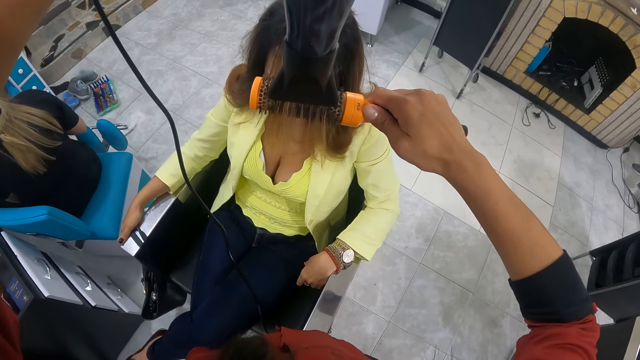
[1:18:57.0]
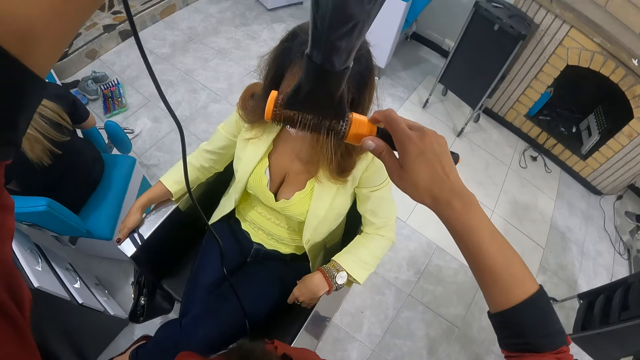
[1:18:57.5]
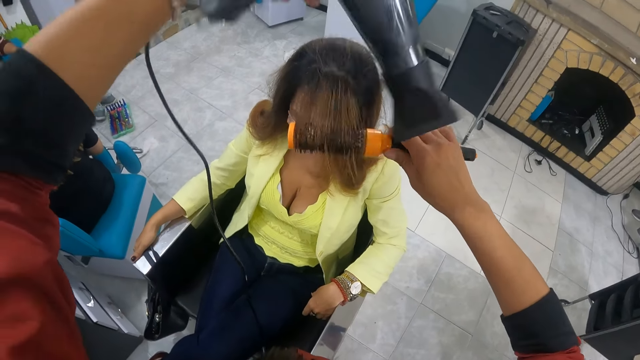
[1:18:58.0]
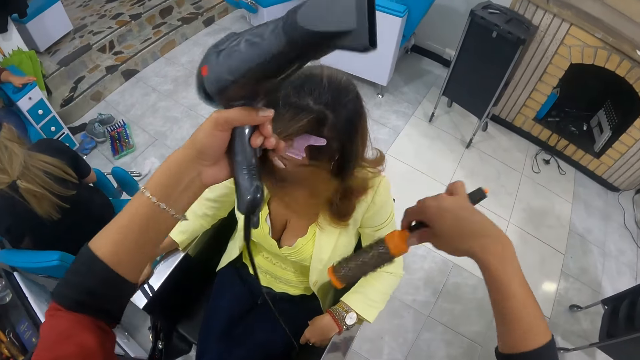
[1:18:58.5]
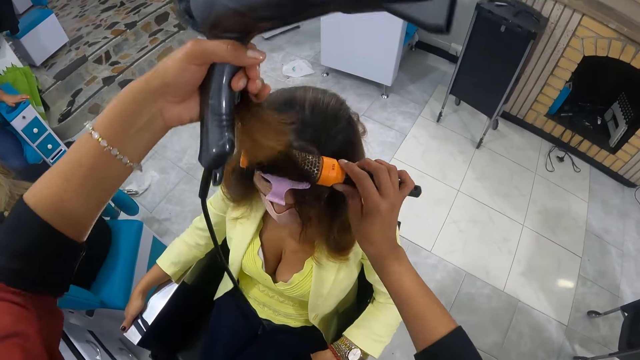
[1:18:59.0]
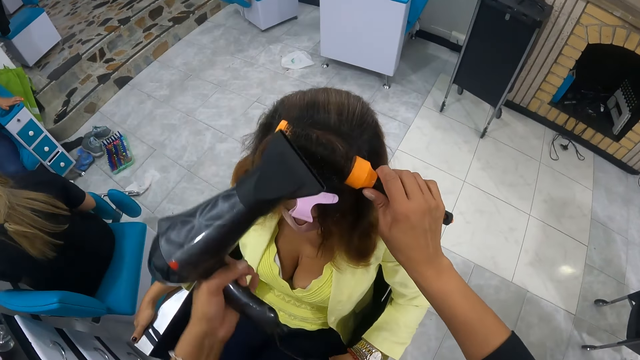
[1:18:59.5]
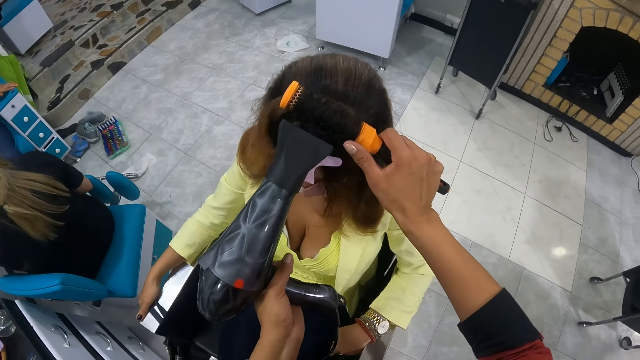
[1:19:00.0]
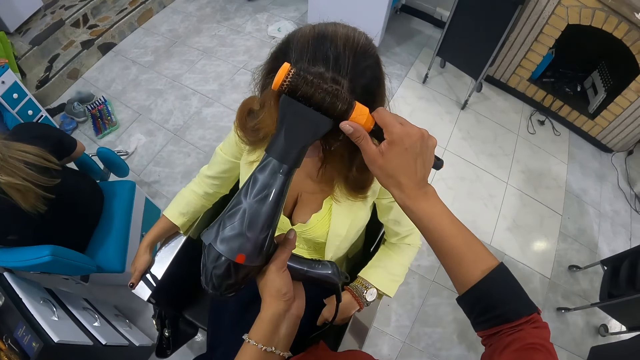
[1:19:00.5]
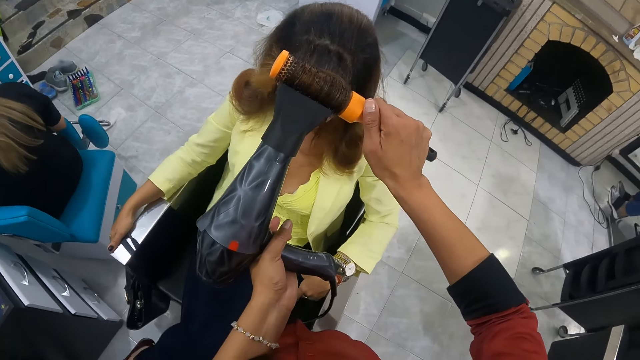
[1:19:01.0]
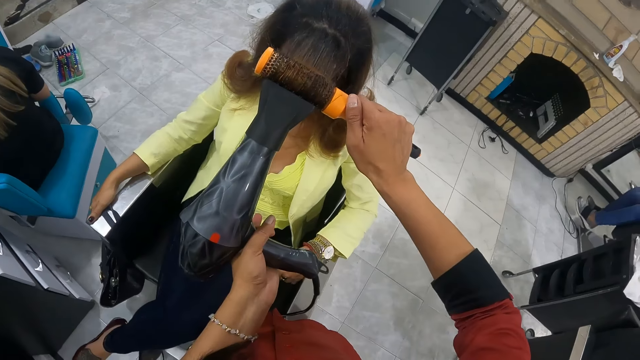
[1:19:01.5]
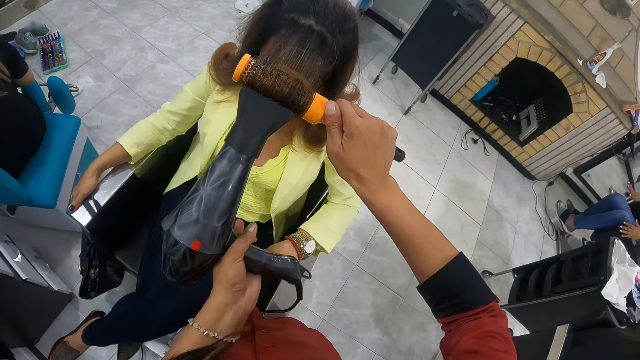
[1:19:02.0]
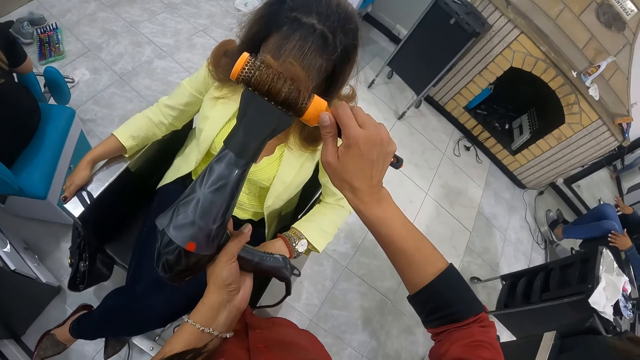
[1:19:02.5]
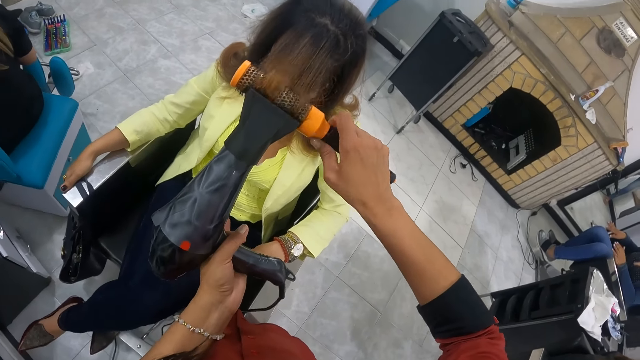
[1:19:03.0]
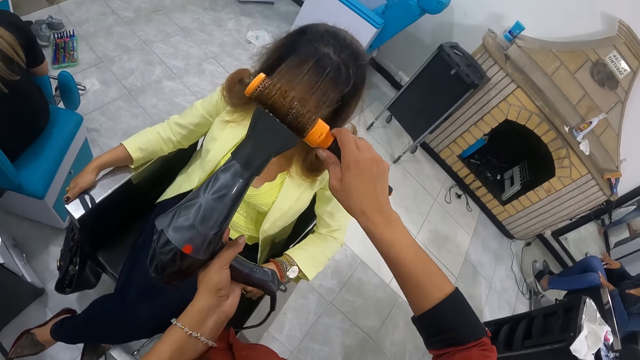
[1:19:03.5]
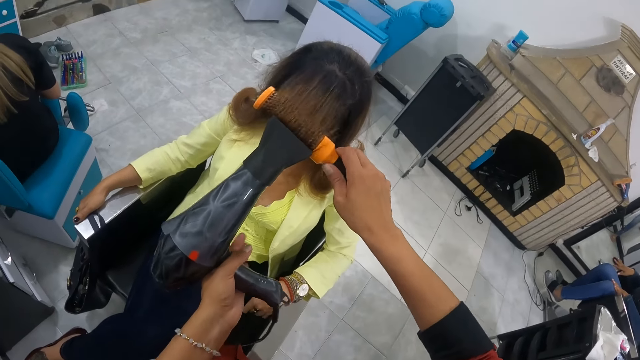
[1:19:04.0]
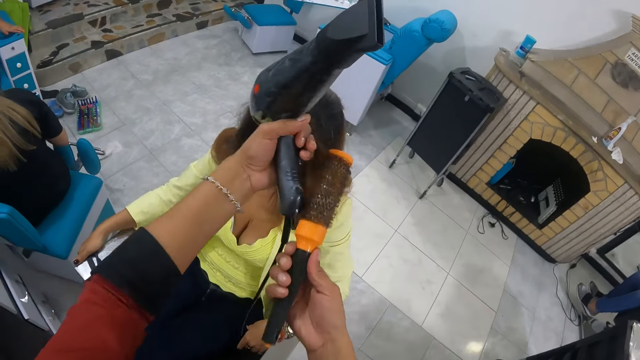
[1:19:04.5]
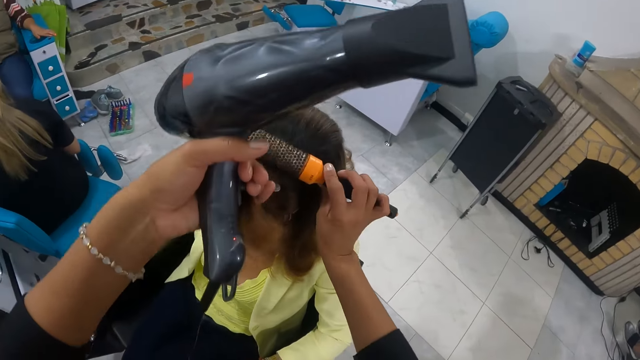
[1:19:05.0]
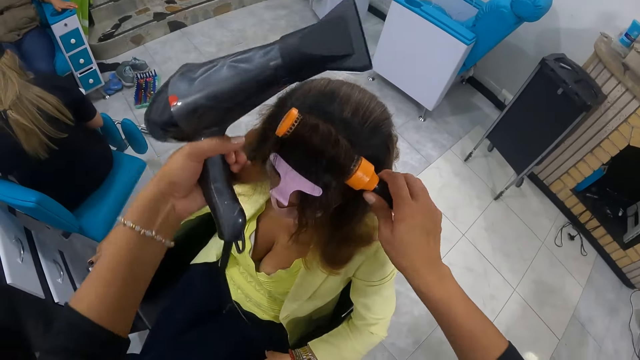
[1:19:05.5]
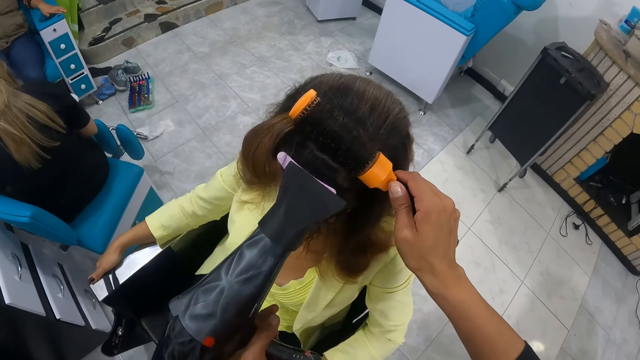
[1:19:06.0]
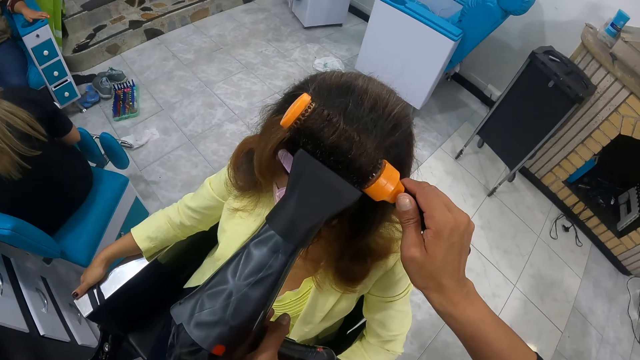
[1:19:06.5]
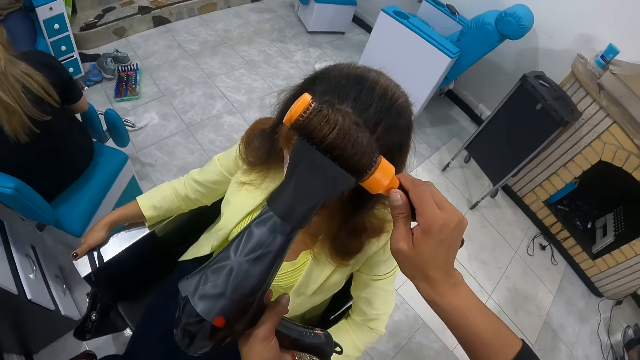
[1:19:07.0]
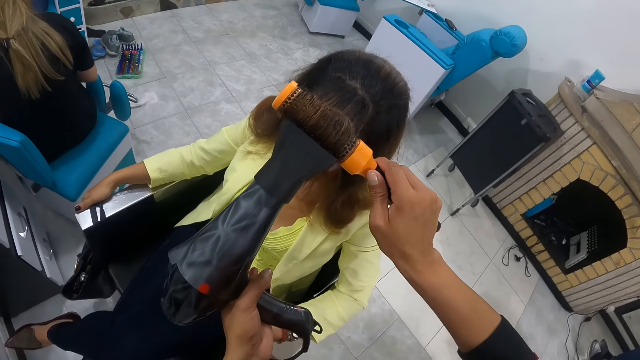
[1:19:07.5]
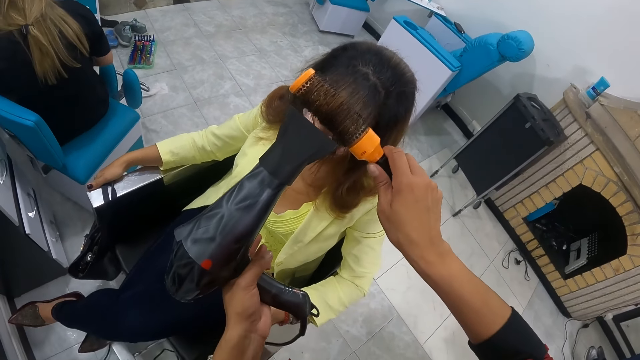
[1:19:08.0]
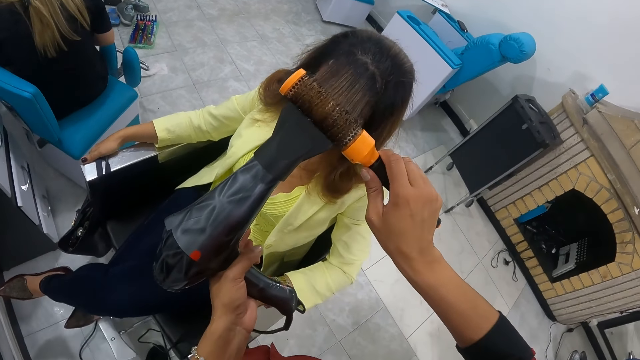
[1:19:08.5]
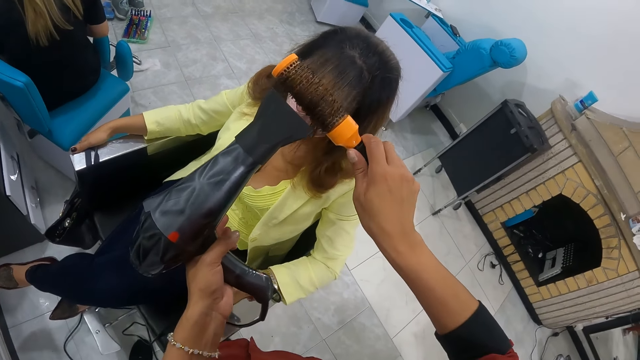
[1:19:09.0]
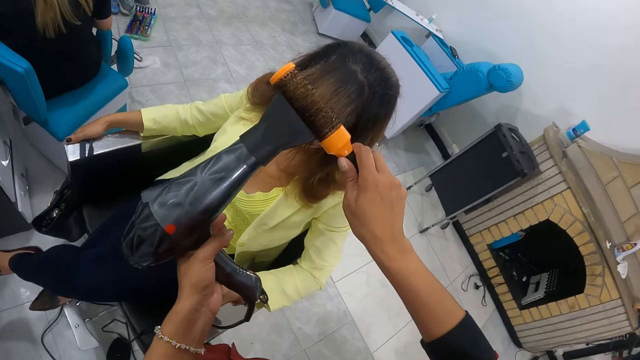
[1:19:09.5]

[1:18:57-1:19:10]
The camera wearer holds the woman's hair with her left hand. She brushes the woman's hair with the hair dryer brush in her right hand. She dries the woman's hair with the hair dryer in her left hand. She rolls the hair dryer brush with her right hand. She holds the woman's hair with her left hand. She brushes the woman's hair with the hair dryer brush in her right hand. She dries the woman's hair with the hair dryer in her left hand. She rolls the hair dryer brush with her right hand.

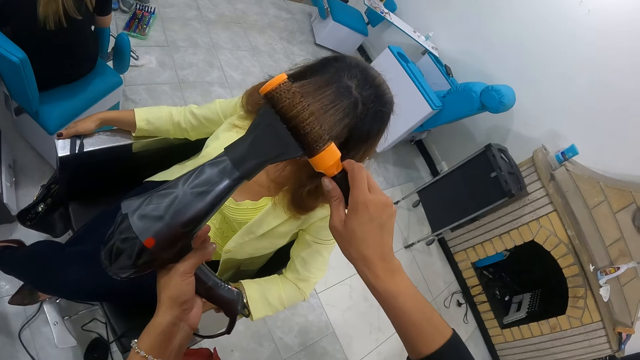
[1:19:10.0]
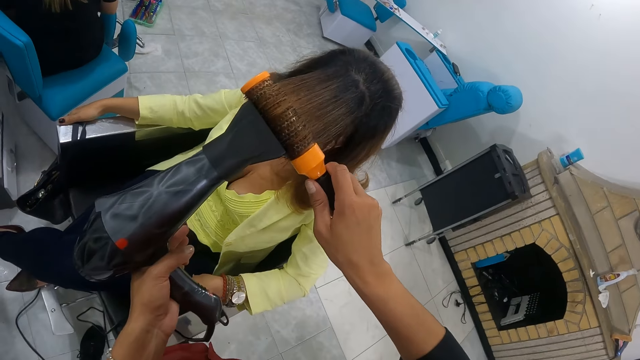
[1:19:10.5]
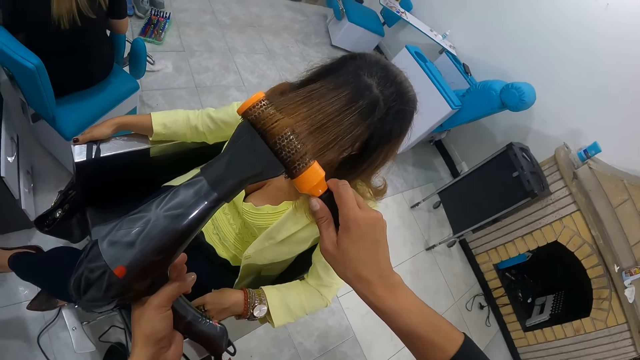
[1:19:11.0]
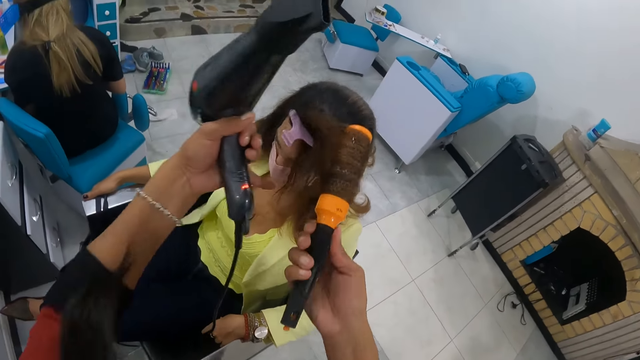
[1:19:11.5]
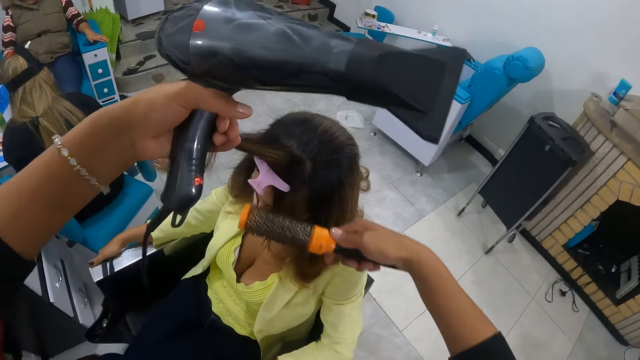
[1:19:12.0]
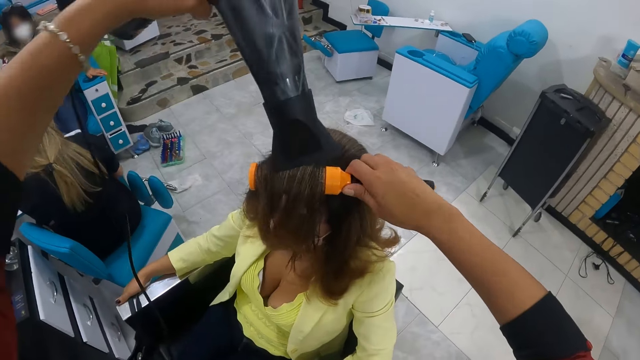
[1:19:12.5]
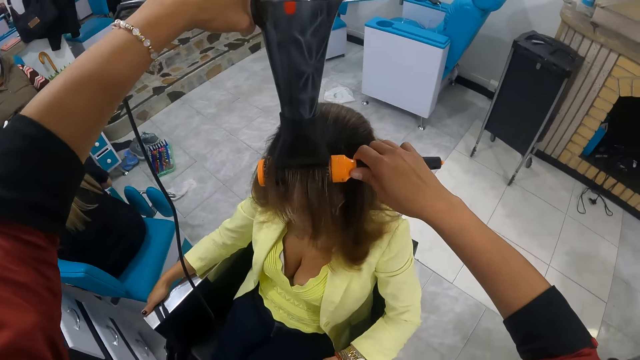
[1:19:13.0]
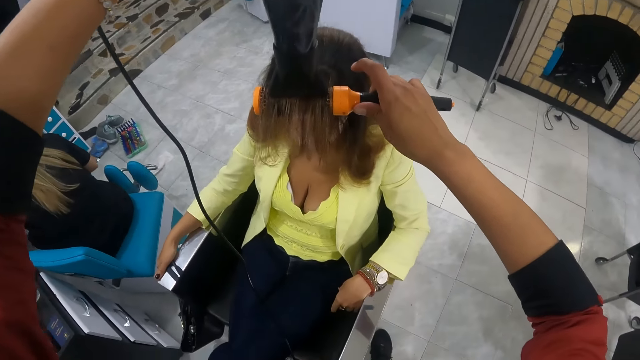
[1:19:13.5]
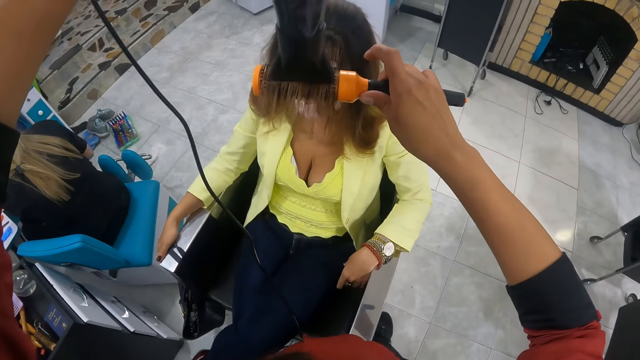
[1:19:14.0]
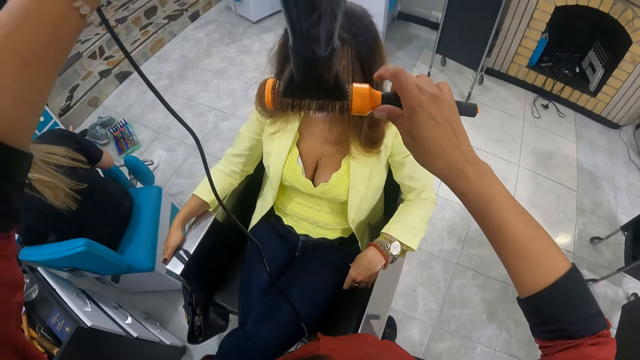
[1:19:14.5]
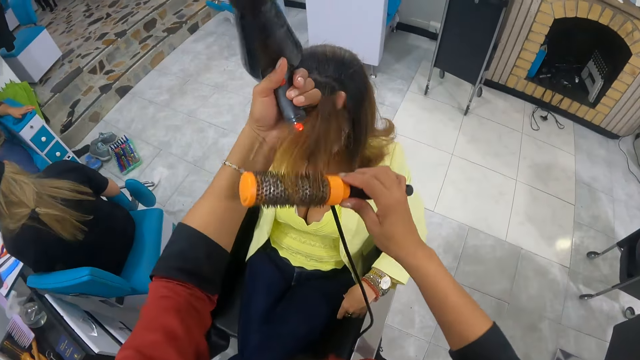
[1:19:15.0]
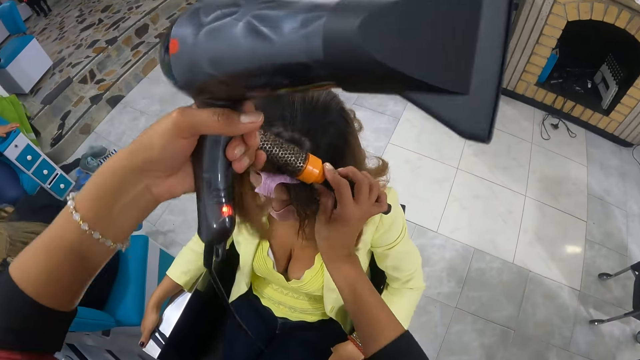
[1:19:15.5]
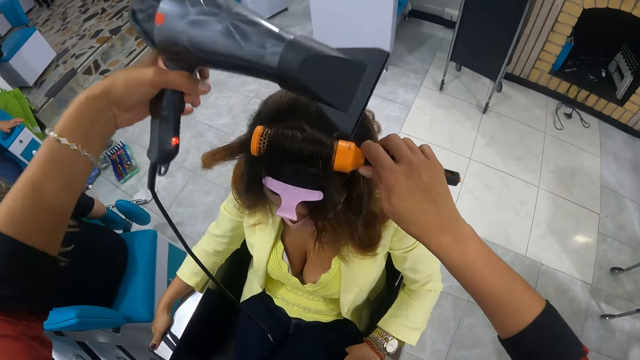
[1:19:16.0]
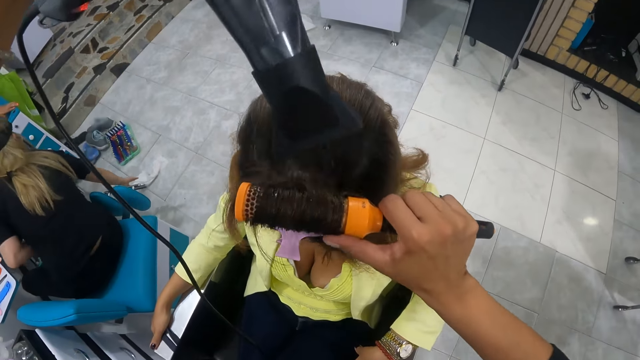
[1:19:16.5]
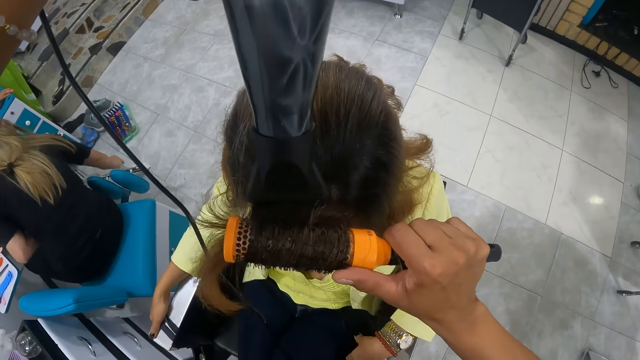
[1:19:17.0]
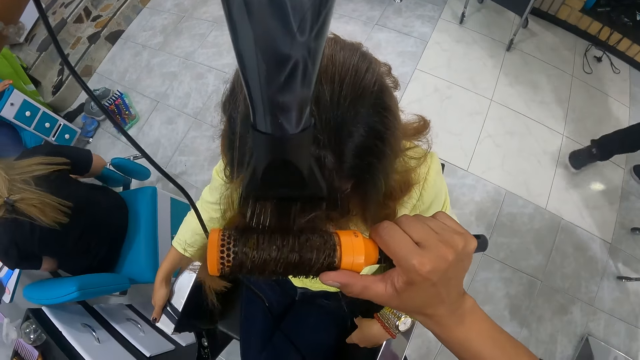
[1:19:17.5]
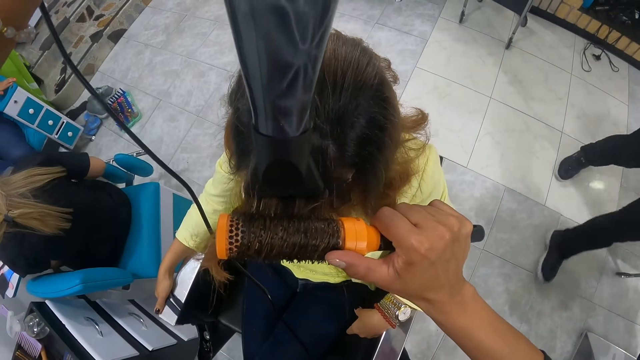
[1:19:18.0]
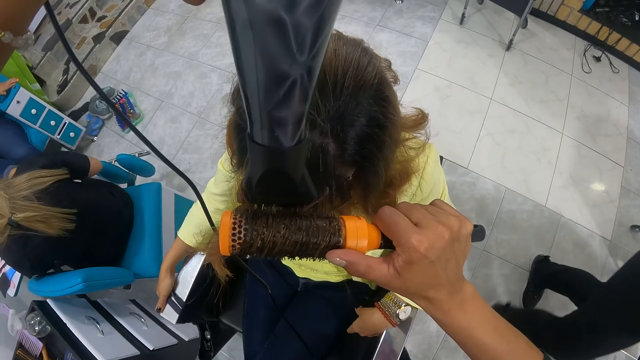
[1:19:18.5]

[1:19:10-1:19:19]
The camera wearer holds the woman's hair with her left hand. She brushes the woman's hair with the hair dryer brush in her right hand. She dries the woman's hair with the hair dryer in her left hand. She holds the woman's hair with her left hand. She brushes the woman's hair with the hair dryer brush in her right hand. She dries the woman's hair with the hair dryer in her left hand.
